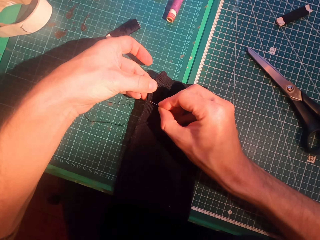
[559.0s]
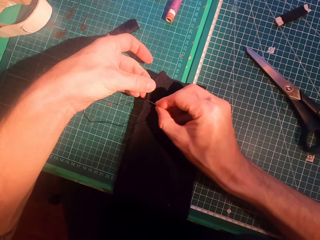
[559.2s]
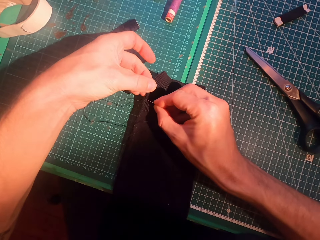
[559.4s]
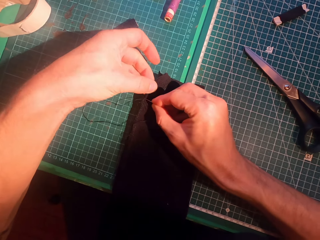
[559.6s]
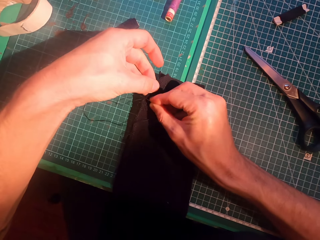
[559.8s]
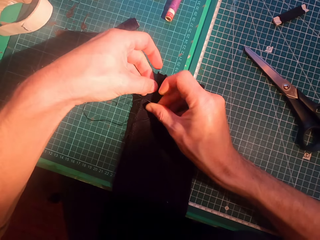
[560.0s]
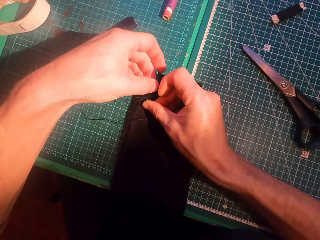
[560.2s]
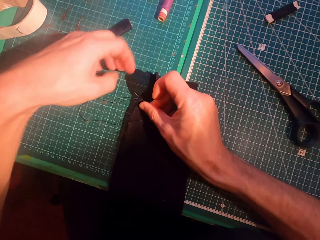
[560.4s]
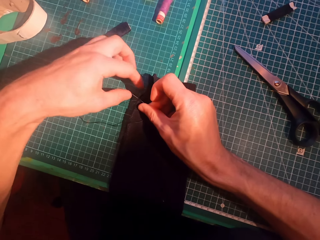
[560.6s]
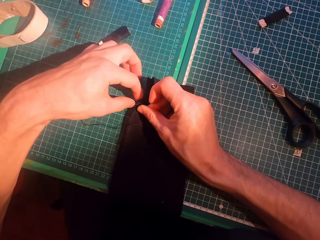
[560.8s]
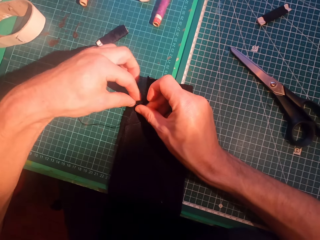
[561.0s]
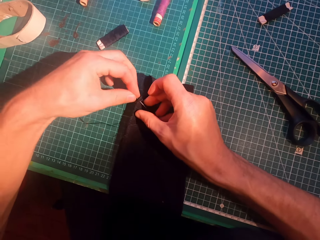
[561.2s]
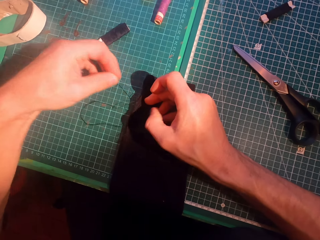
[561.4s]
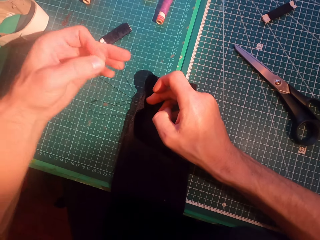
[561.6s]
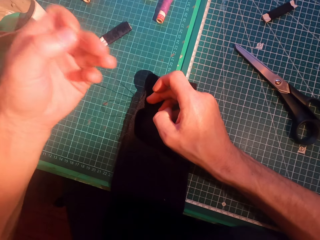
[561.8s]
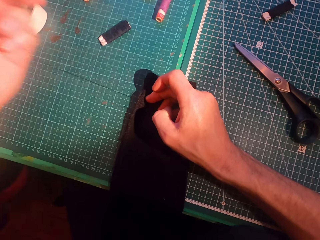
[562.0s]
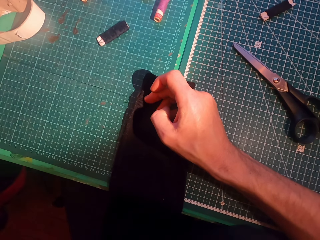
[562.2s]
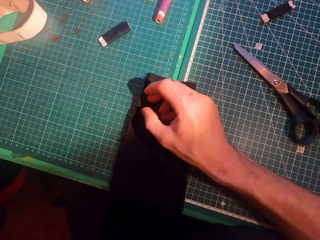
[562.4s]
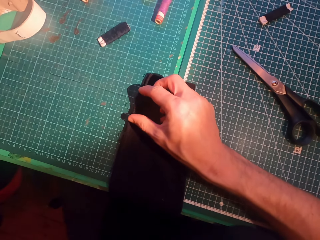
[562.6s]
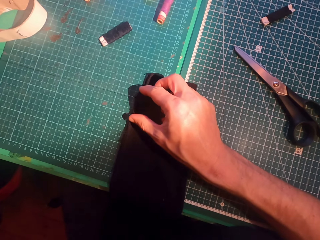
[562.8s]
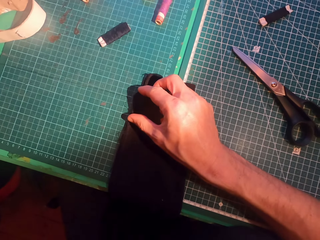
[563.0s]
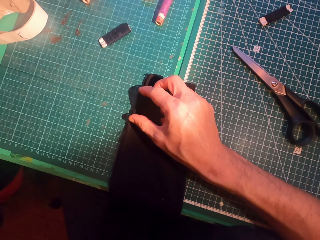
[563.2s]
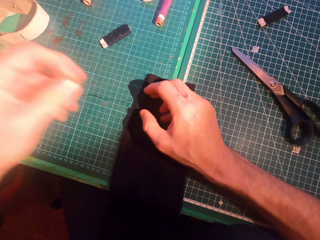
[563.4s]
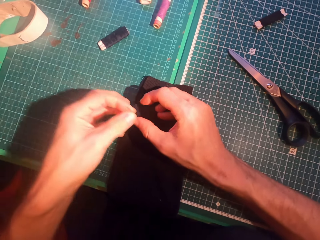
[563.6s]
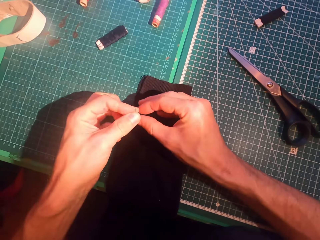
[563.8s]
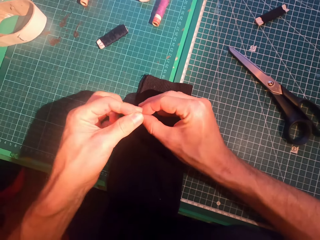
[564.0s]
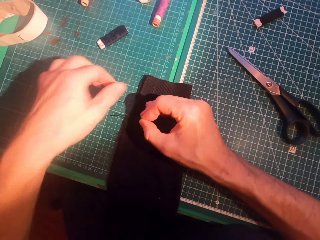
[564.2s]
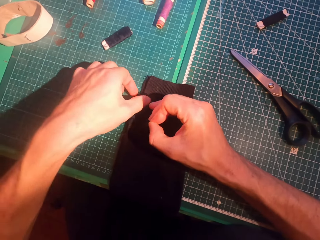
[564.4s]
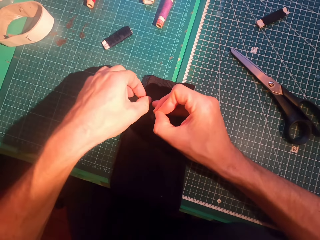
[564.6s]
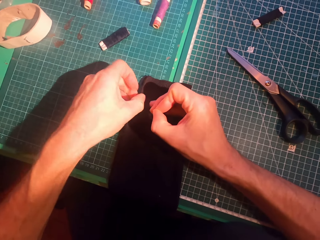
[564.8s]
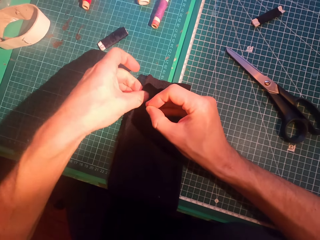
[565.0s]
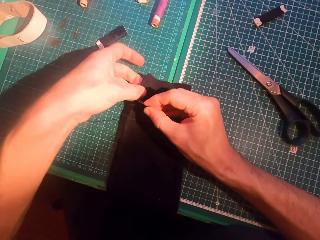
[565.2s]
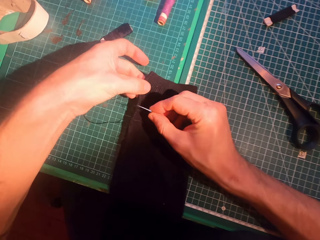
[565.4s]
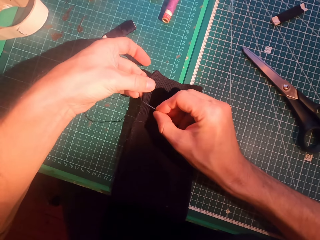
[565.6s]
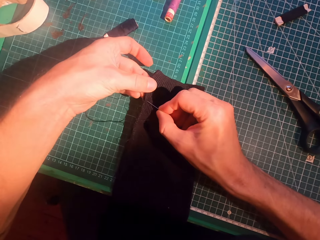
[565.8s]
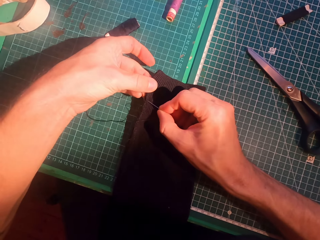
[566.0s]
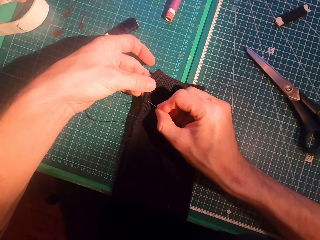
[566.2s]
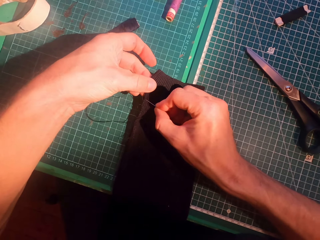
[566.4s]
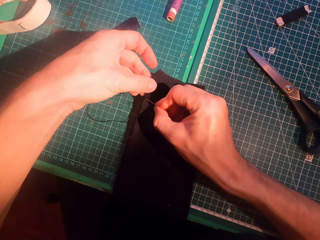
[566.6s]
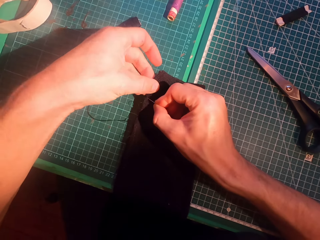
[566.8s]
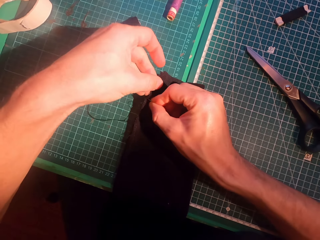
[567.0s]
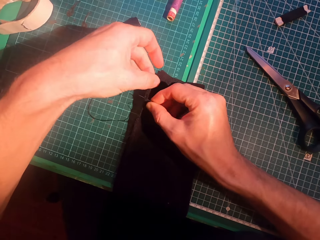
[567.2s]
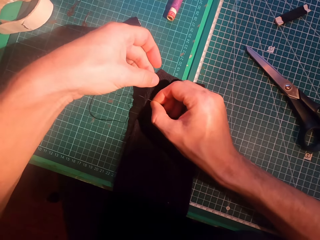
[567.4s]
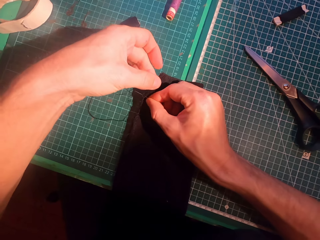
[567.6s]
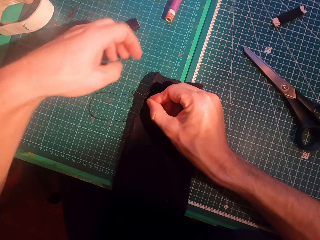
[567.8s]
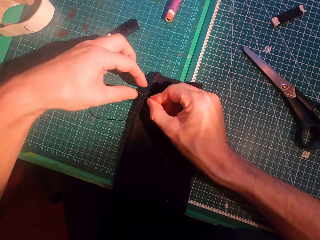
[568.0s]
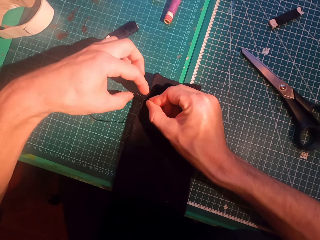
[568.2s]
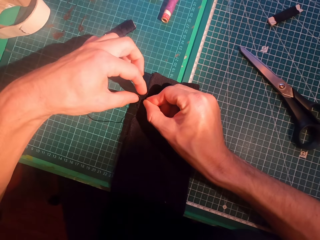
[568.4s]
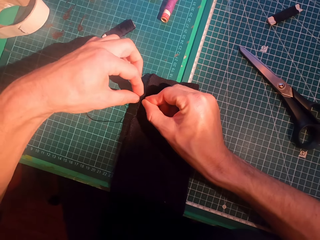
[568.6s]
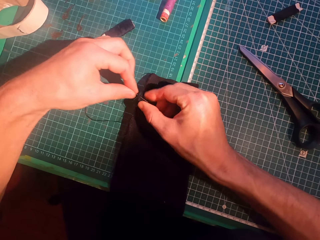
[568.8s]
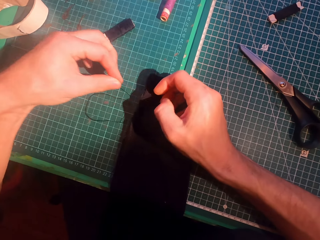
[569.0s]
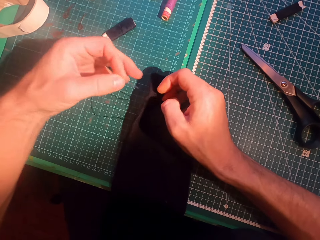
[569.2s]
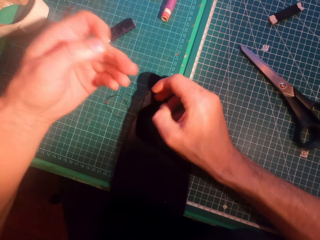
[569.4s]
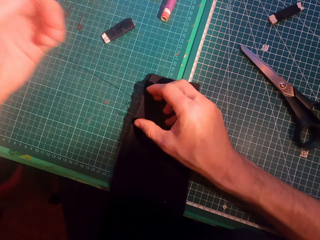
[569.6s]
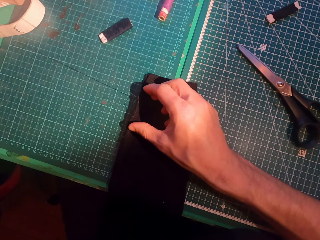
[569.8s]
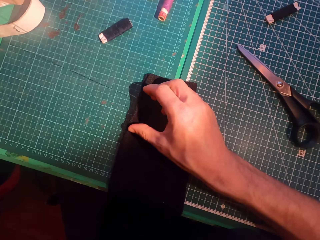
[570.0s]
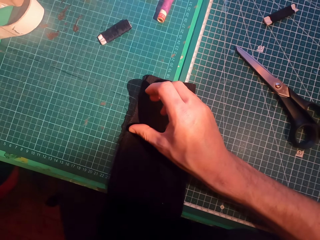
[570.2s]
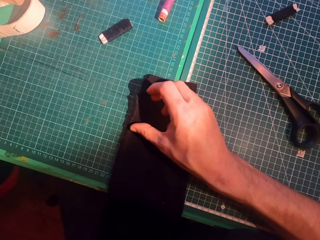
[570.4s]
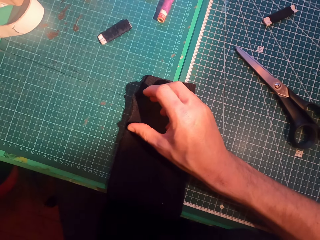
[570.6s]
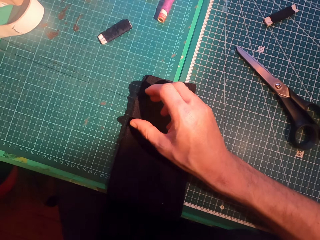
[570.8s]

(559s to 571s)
The camera wearer inserts a needle in a sweater. They straighten a thread. They insert the needle in the sweater. They straighten the thread.

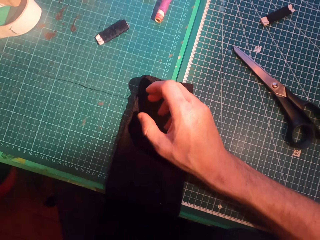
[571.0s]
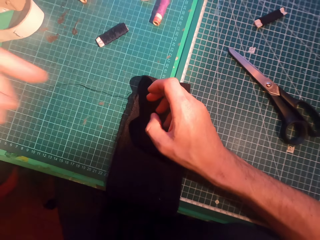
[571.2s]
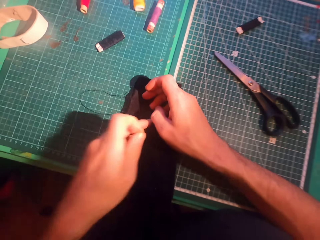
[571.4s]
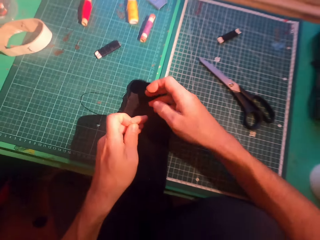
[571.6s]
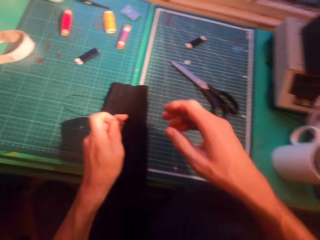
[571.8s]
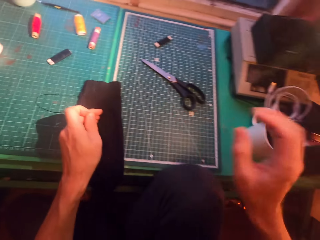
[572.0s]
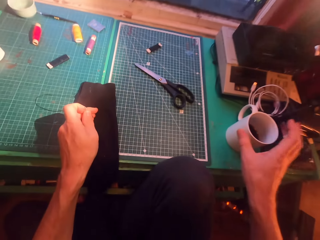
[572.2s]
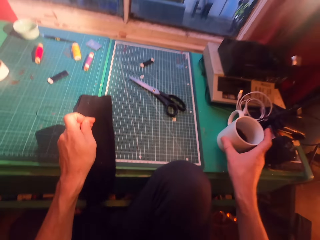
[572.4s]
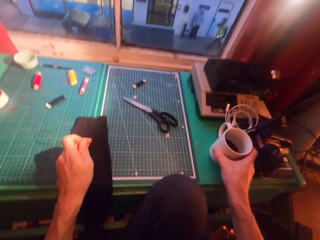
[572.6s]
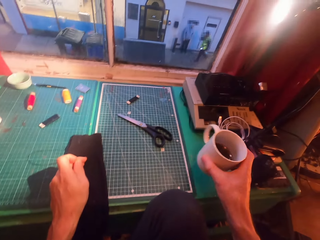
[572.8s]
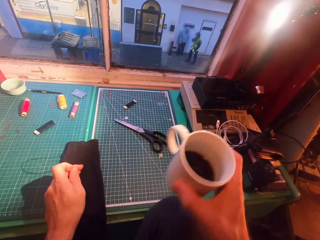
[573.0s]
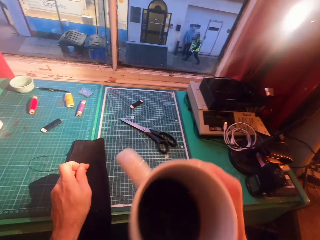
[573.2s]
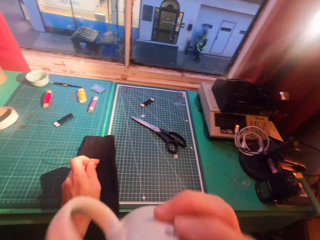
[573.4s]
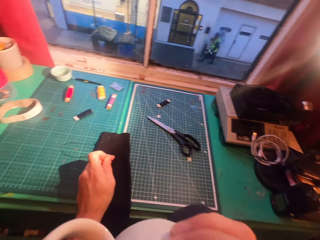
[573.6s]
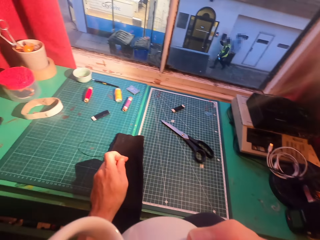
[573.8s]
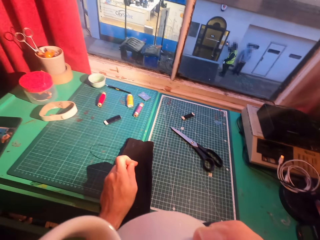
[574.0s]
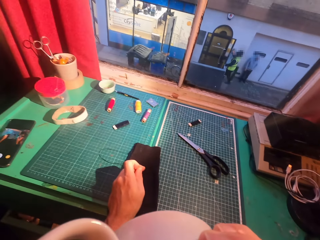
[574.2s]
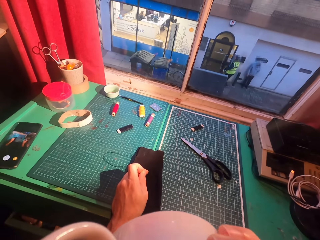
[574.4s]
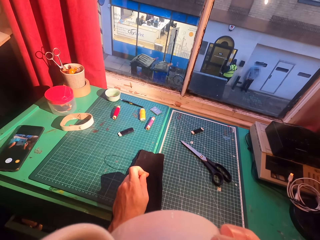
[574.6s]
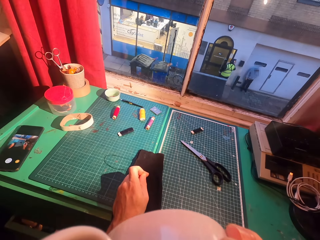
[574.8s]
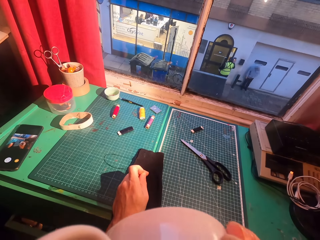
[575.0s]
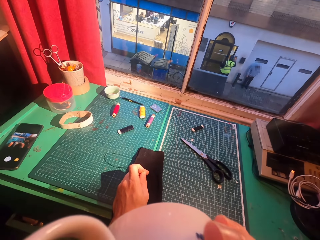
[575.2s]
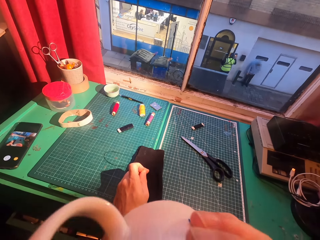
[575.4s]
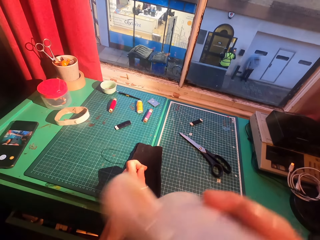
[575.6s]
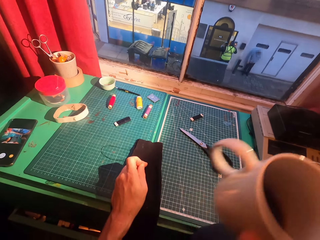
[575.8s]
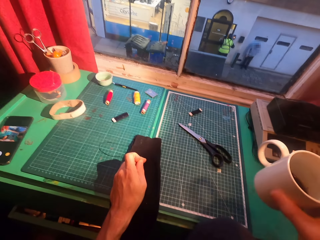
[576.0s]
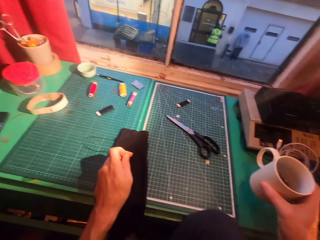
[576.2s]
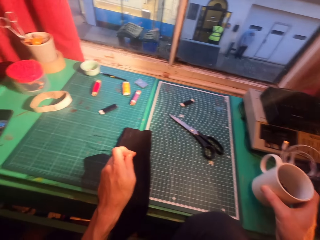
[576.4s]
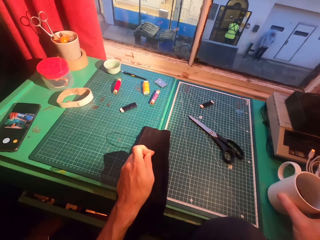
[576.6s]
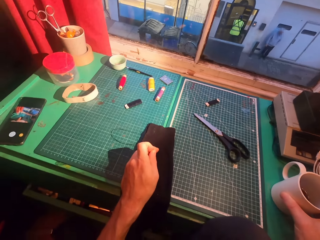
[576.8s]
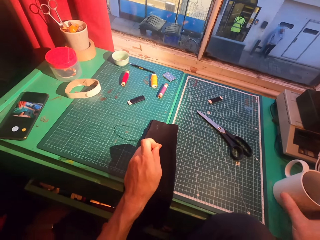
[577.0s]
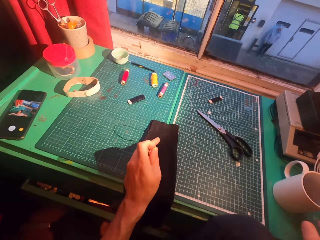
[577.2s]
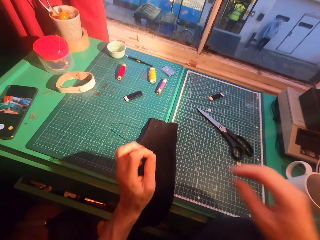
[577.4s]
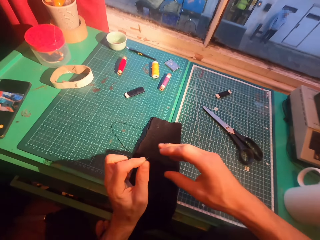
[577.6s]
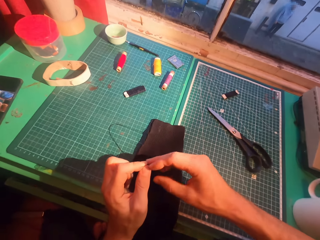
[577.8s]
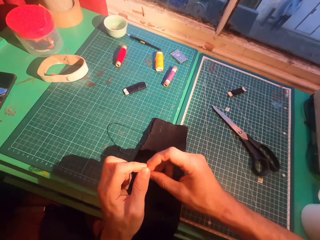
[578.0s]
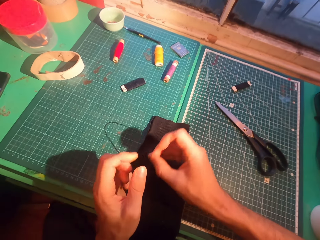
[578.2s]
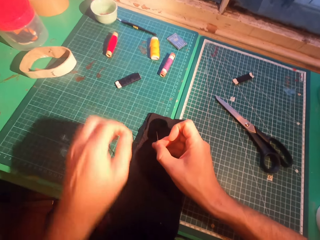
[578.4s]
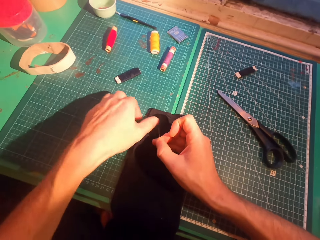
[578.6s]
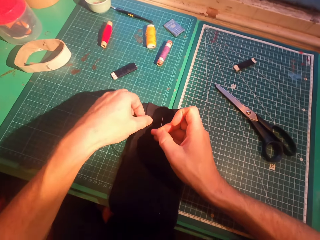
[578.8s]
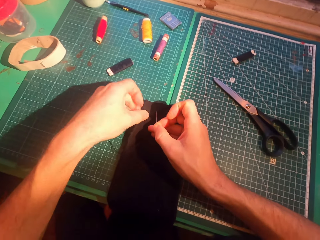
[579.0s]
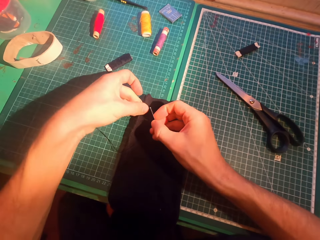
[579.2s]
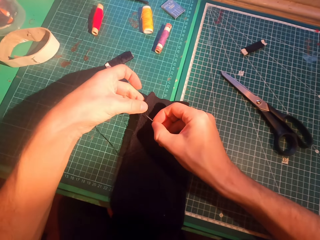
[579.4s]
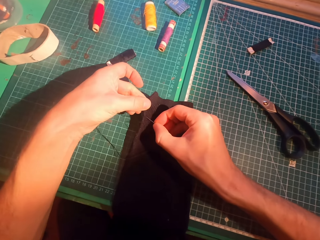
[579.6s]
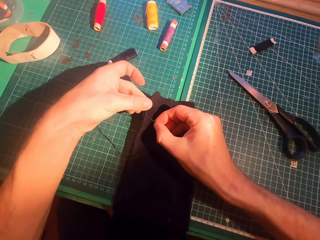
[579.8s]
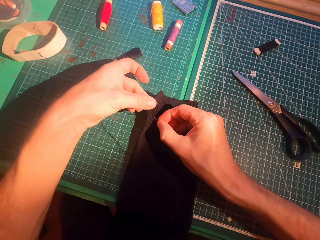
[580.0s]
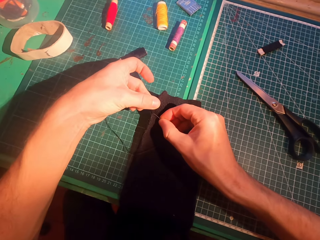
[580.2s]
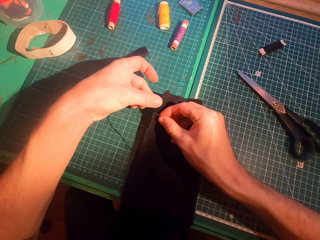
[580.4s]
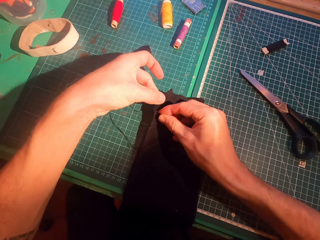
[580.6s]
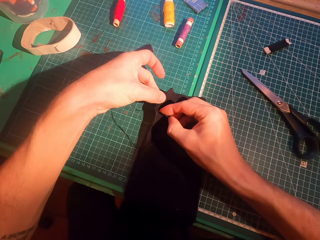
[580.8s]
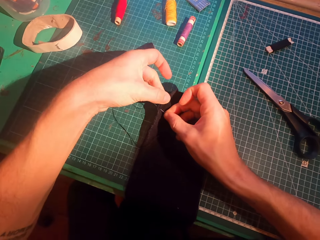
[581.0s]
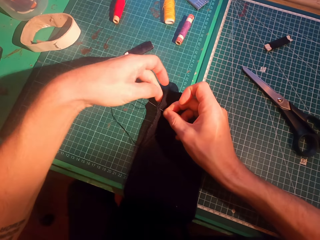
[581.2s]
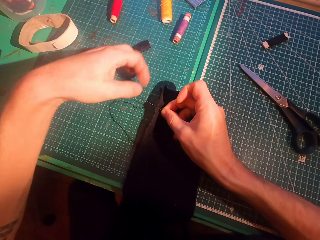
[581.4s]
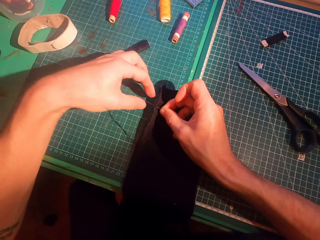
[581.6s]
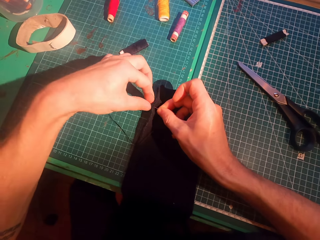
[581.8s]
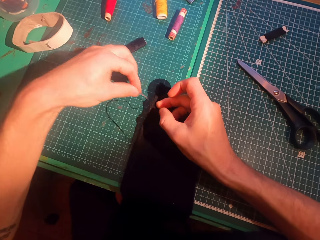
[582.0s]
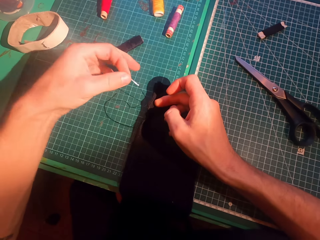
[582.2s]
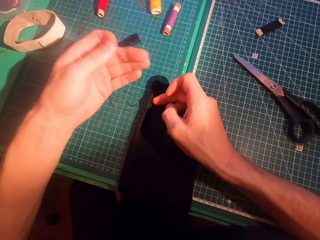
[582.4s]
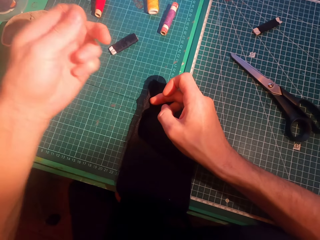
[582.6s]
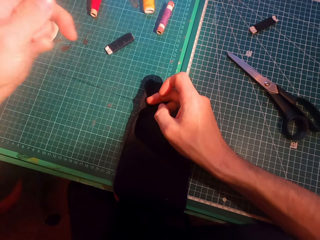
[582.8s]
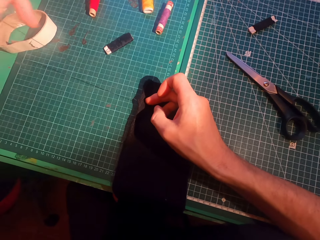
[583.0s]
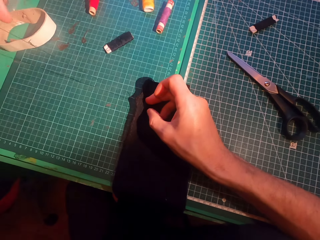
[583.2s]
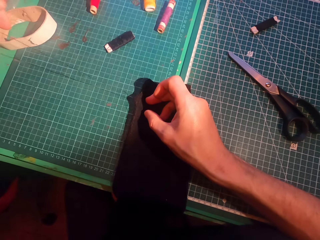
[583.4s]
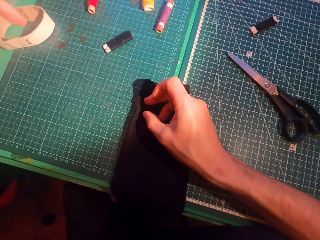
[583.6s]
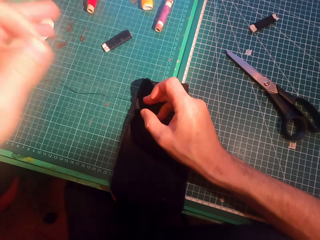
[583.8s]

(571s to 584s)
The camera wearer picks up a cup of coffee on a table. They drink the coffee and put the cup of coffee on the table. They sew cloth. They insert a needle in a sweater. They straighten a thread.
